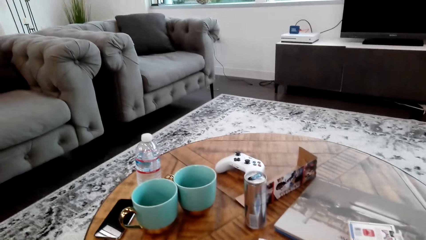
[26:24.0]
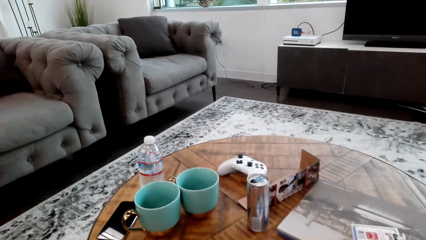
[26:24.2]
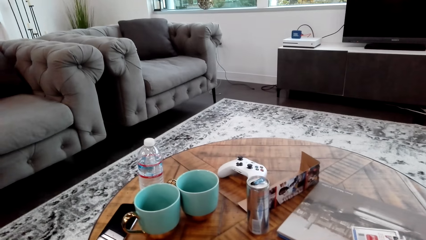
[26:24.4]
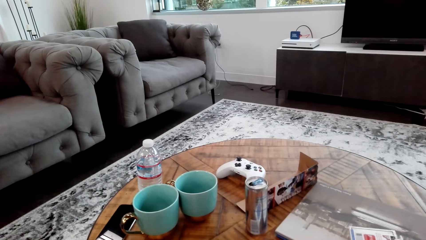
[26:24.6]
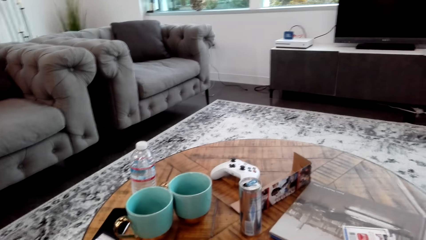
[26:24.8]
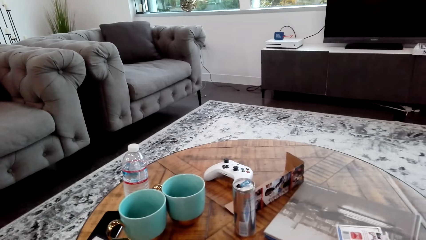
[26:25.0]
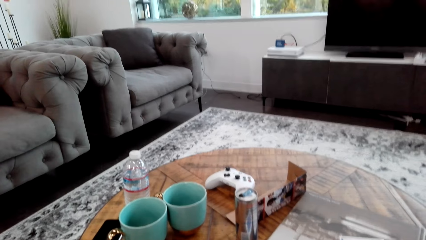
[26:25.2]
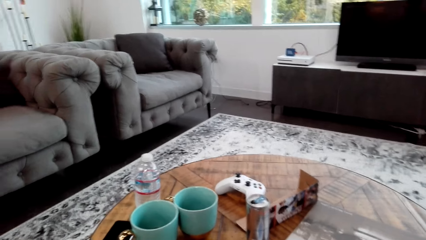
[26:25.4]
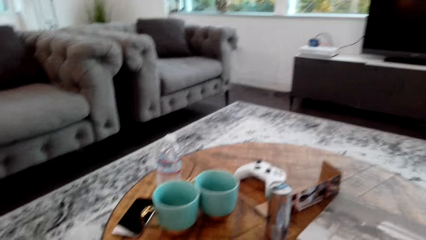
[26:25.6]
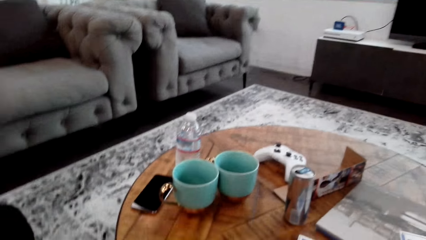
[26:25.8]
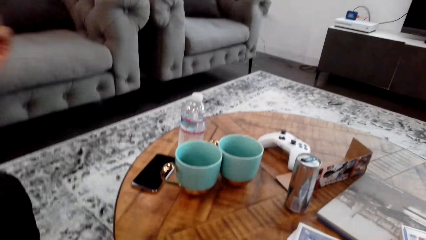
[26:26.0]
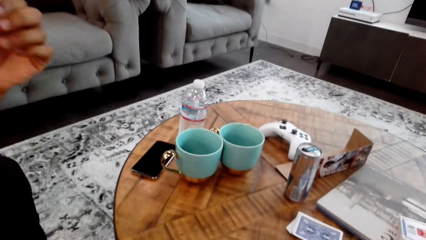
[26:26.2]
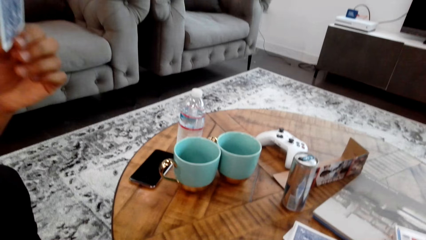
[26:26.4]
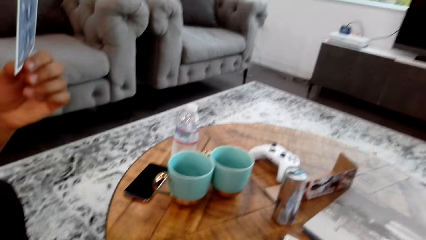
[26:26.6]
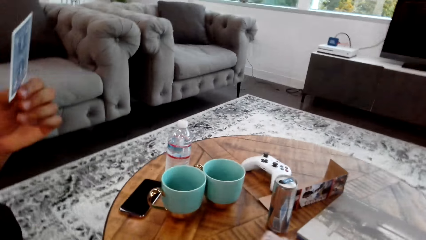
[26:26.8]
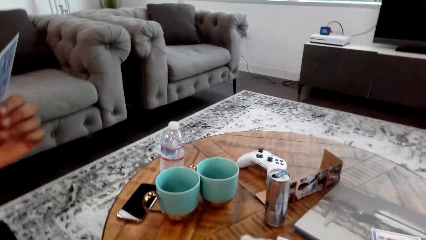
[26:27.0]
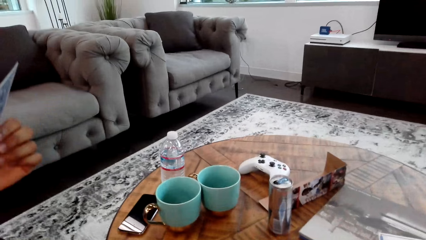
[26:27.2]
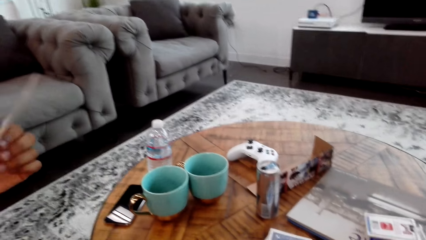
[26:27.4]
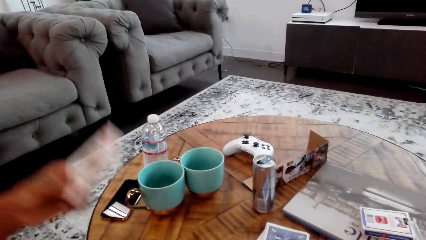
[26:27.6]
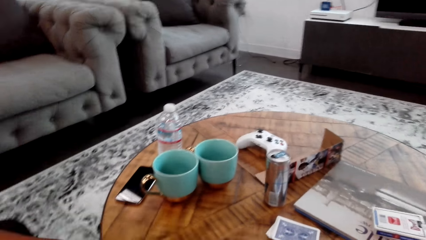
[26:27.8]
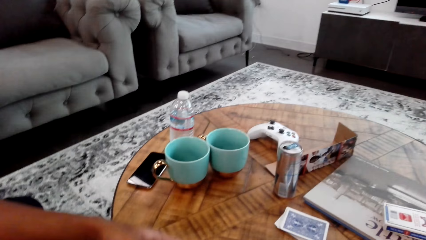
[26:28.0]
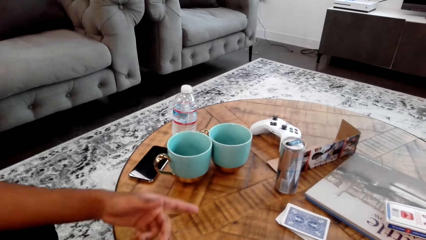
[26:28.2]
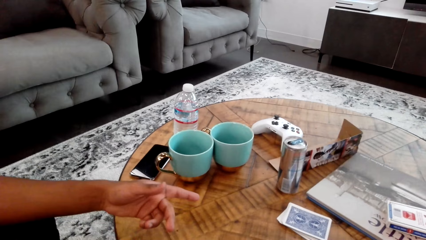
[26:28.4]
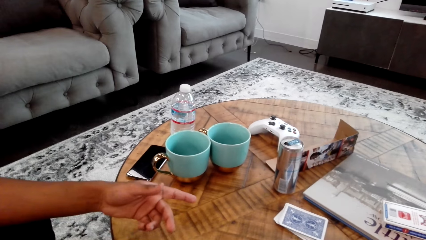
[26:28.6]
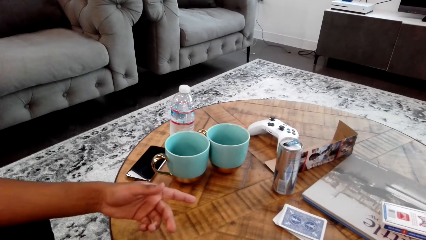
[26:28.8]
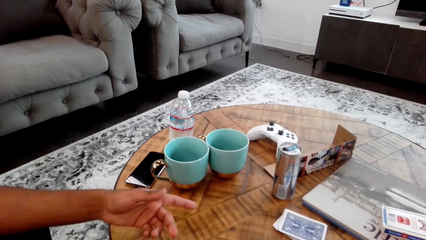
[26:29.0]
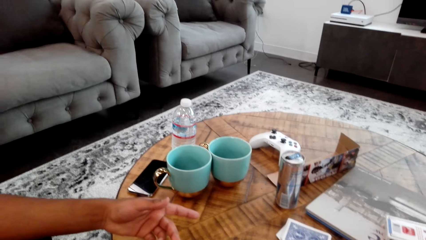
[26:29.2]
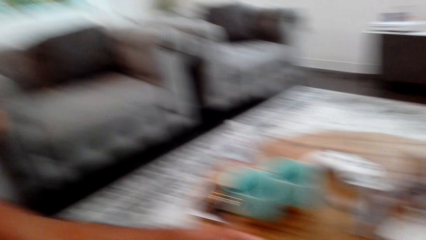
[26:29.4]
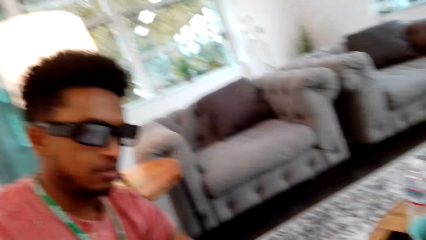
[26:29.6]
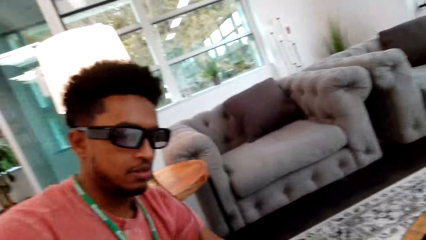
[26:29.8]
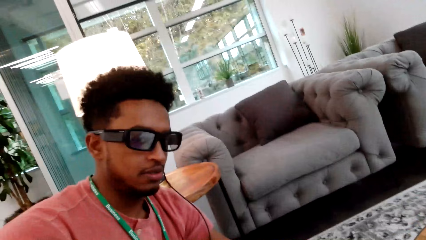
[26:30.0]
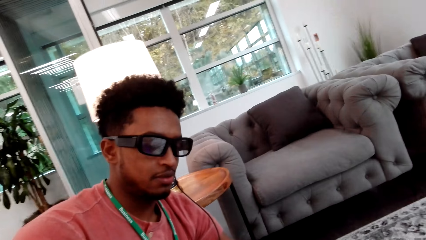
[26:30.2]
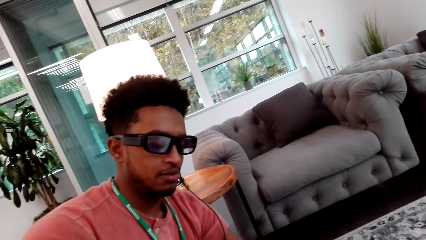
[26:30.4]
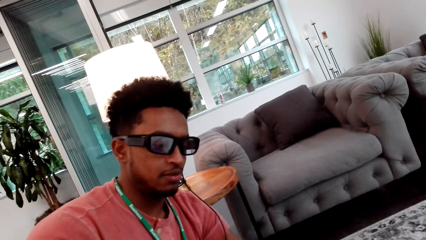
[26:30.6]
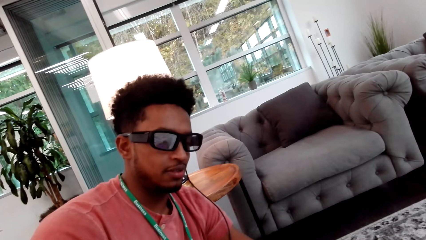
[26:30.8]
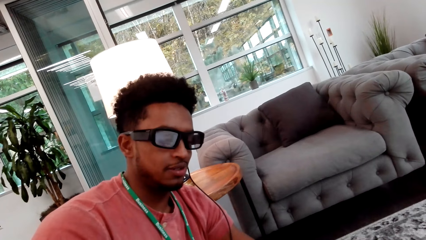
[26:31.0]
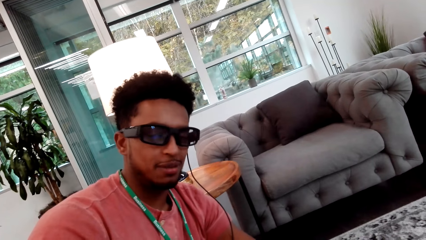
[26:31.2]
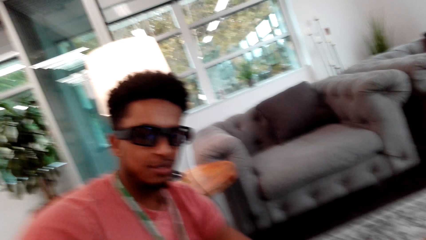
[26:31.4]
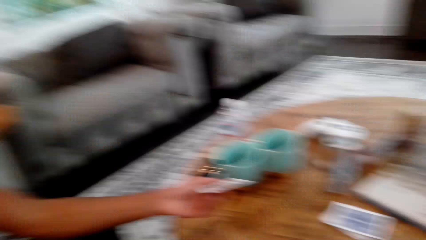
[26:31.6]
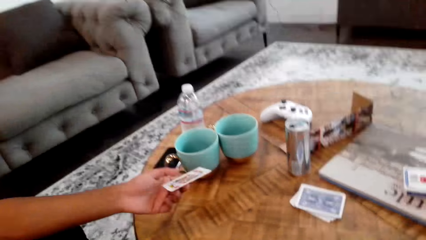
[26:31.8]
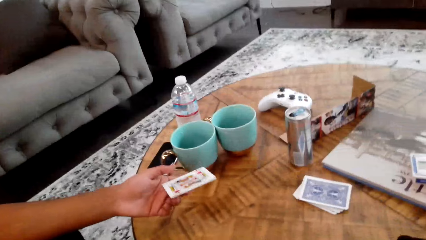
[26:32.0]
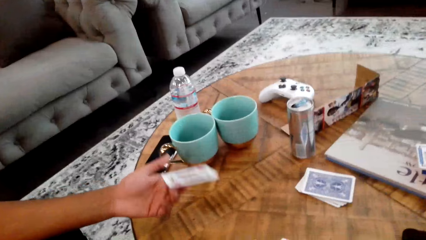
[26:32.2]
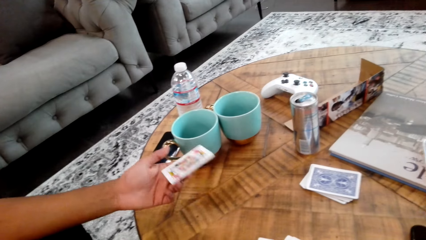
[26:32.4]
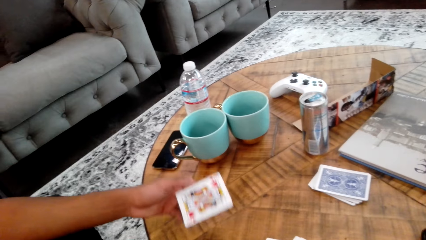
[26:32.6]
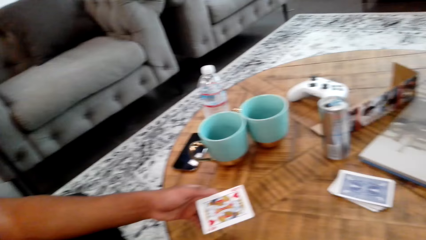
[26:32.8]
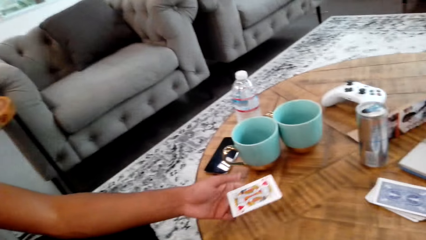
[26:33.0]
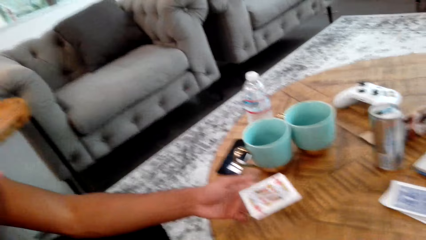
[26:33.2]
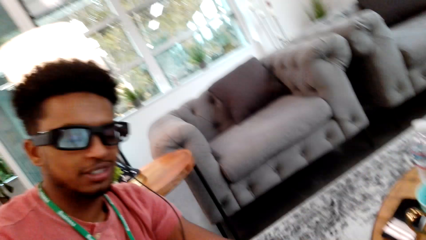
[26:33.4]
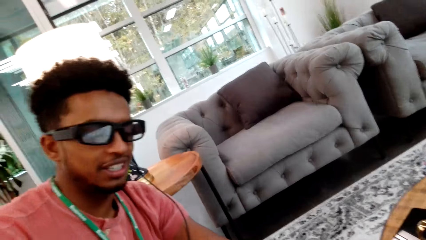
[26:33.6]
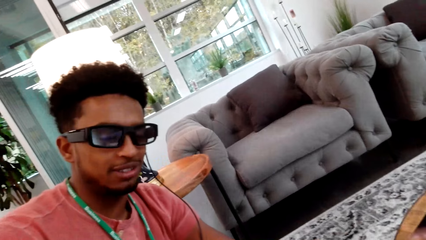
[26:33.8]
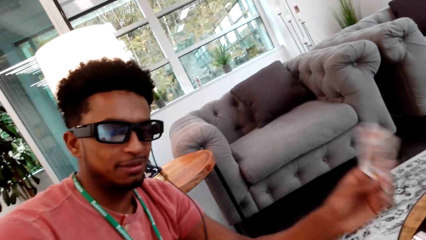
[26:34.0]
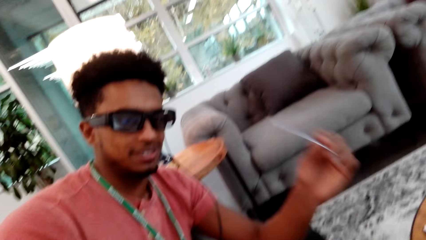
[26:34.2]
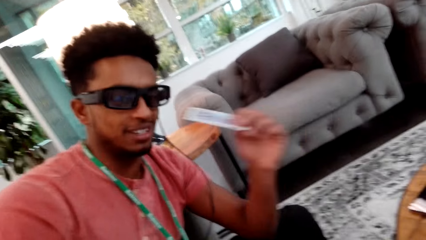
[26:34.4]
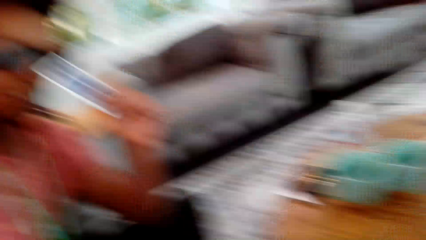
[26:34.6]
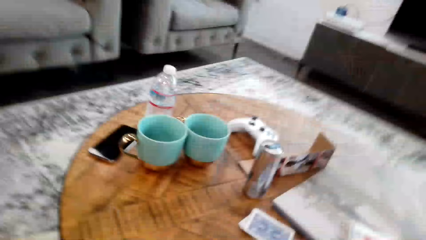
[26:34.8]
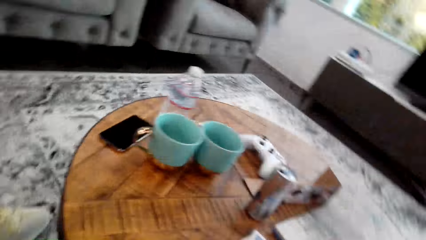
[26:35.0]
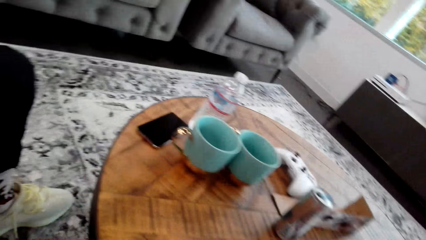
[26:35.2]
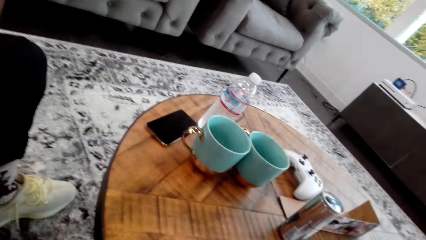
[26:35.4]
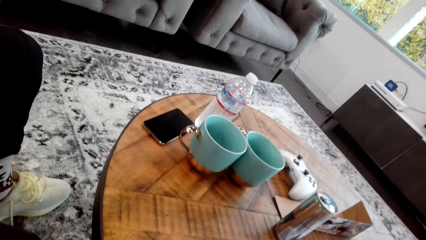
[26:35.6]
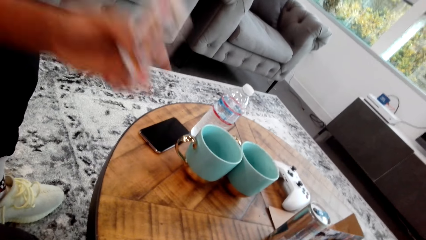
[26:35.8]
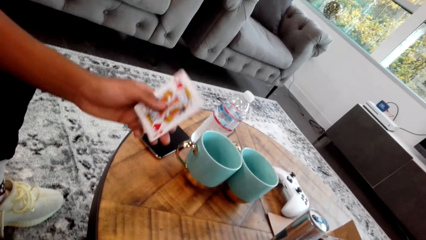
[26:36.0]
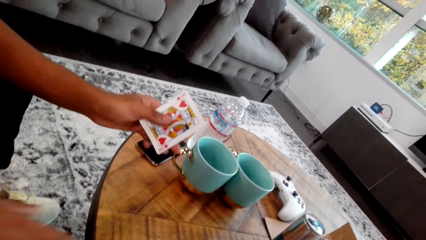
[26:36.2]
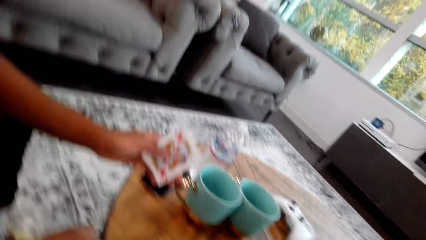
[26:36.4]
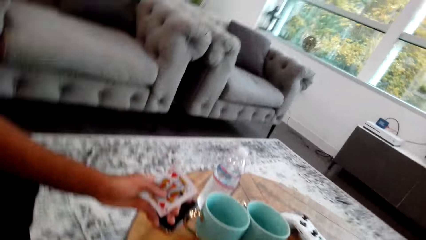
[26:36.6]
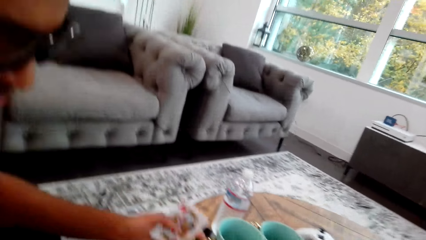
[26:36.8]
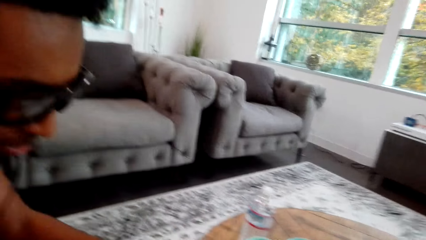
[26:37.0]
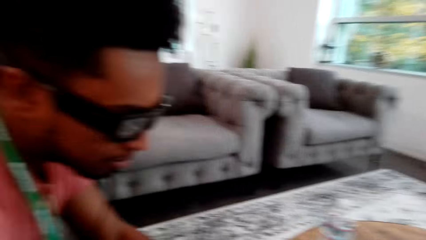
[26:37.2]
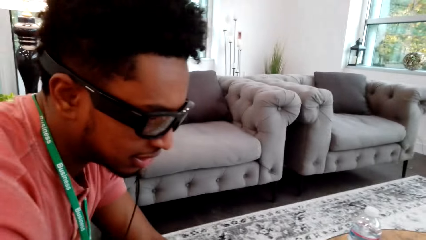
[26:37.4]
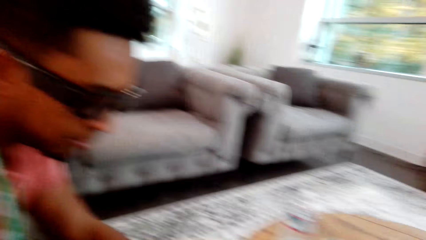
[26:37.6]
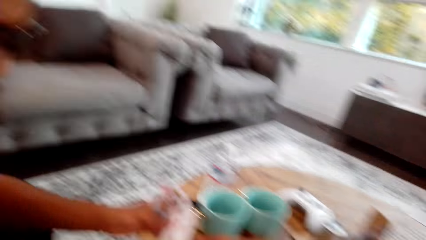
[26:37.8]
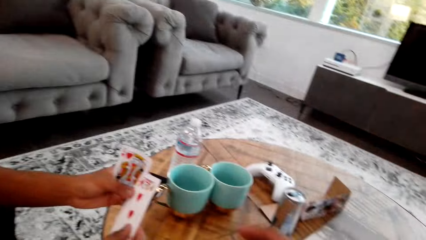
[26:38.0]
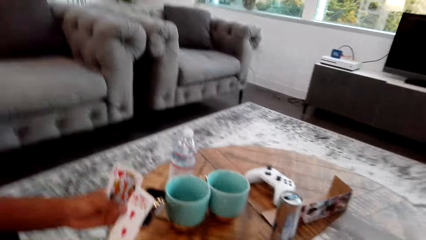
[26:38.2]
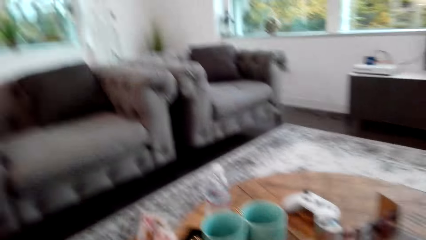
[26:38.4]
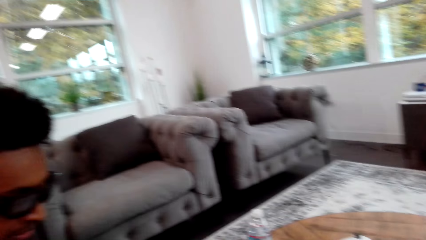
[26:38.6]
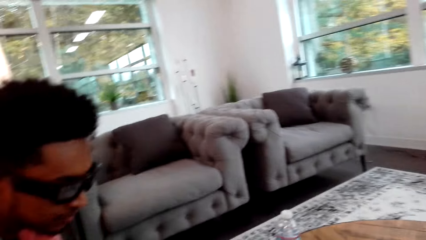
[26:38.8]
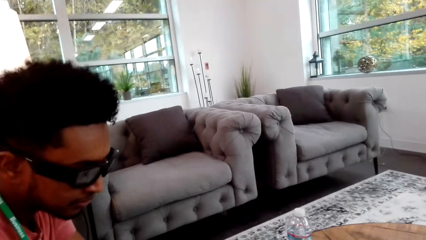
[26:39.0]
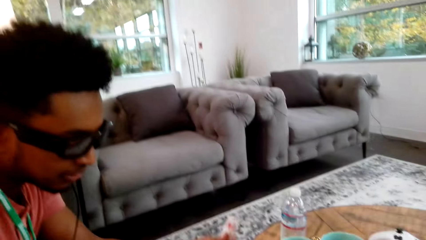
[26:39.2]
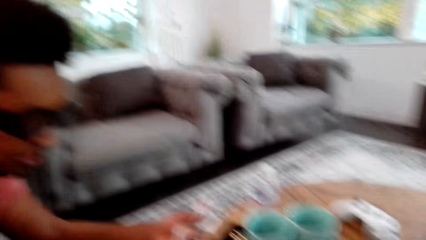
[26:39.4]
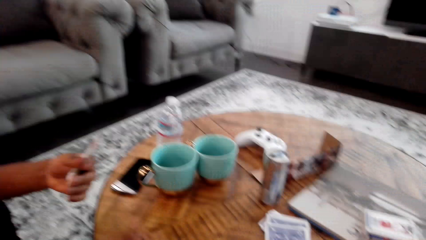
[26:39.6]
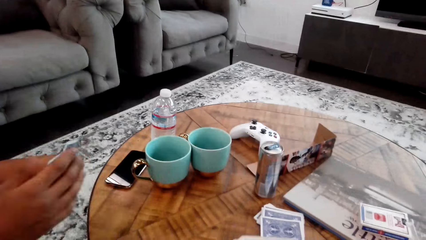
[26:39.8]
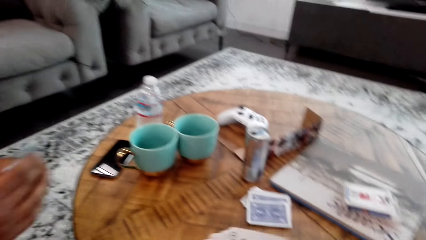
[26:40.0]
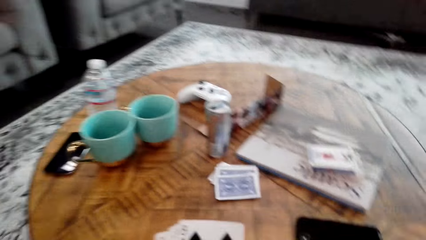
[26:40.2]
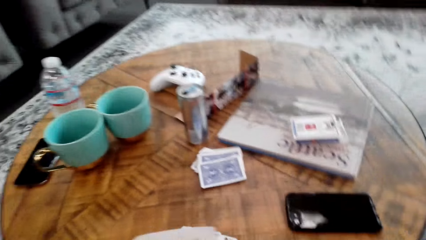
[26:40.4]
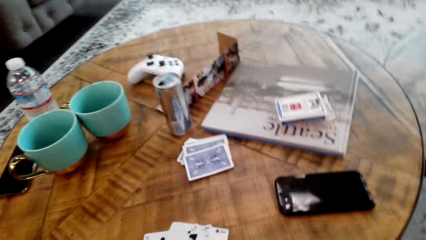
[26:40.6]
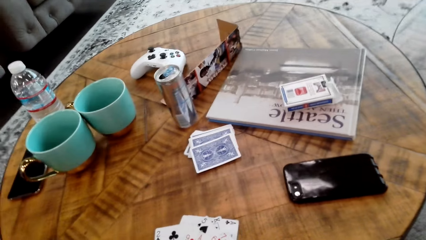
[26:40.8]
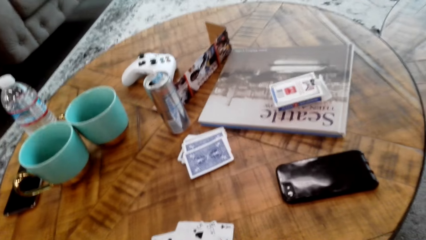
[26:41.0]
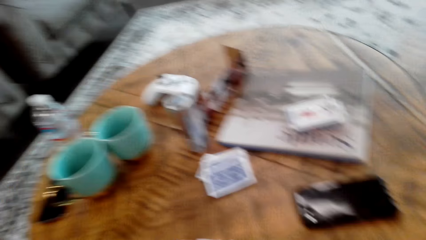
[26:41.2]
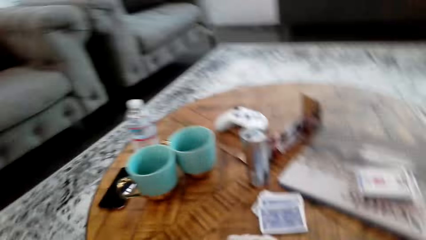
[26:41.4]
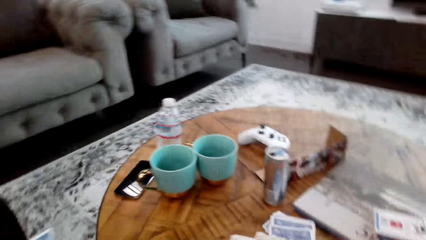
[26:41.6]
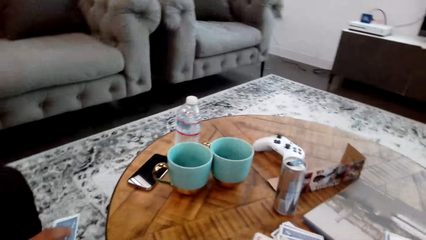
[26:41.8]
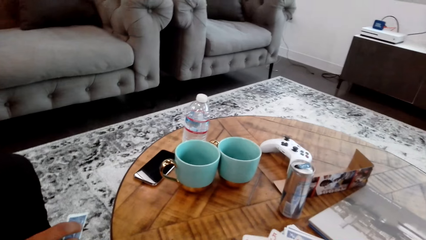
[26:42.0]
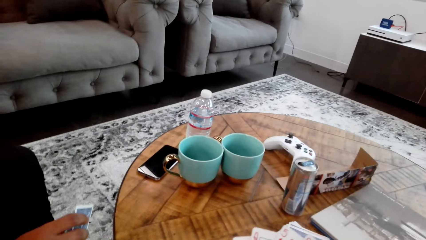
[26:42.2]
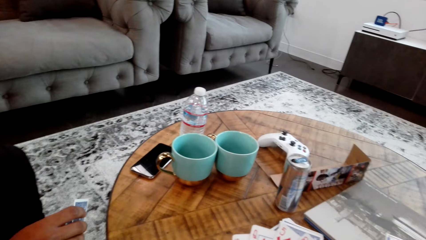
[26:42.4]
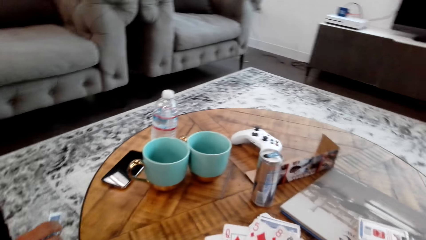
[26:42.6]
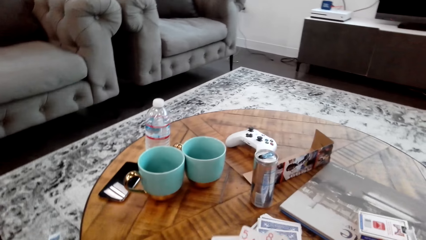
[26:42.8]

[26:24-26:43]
A man holds cards with his left hand. The man drops a card on the table and points at cards on the table. The camera wearer looks around and interacts with the man. The man talks. The man holds the card with the left hand. The man talks. The man raises his left hand. The camera wearer does something. The man holds the card with his left hand. The camera wearer counts cards with both hands.
